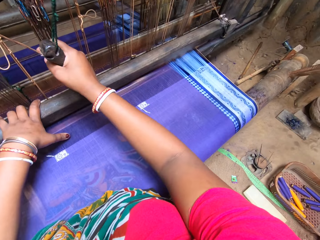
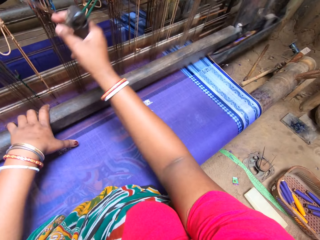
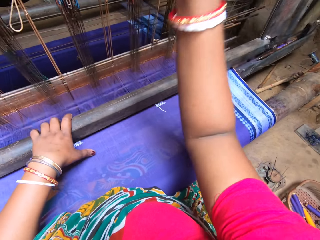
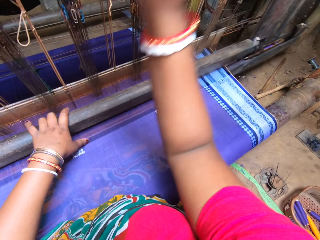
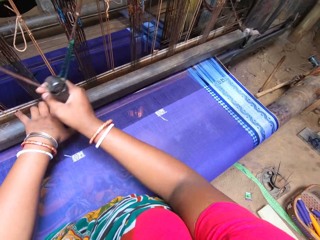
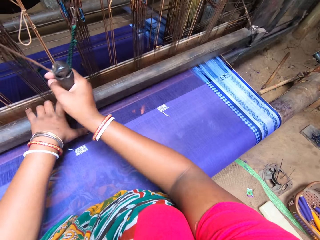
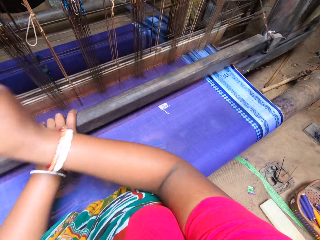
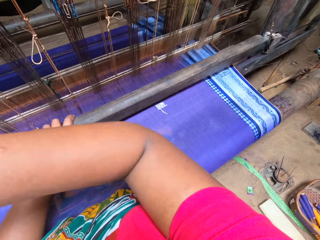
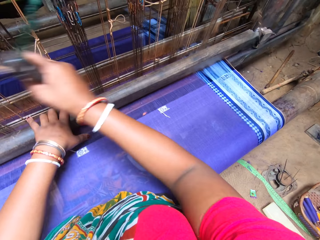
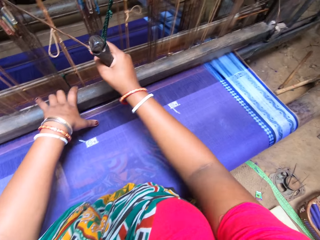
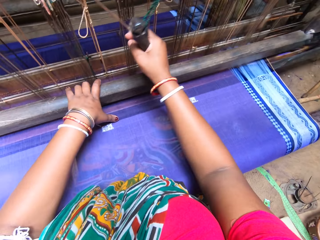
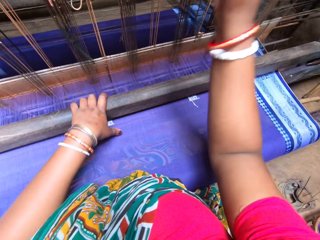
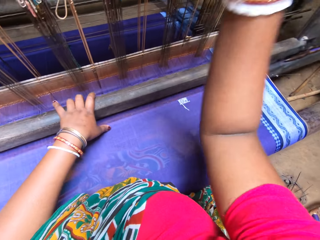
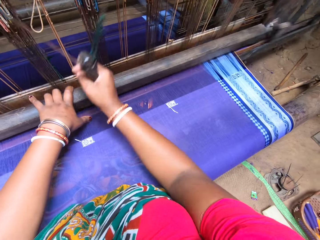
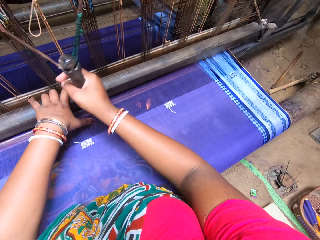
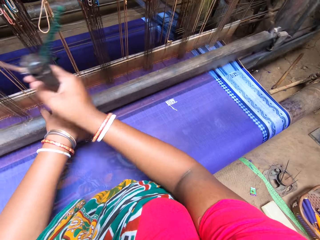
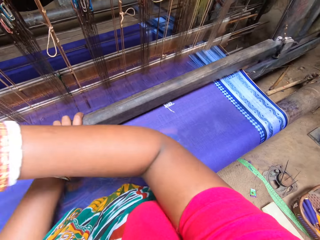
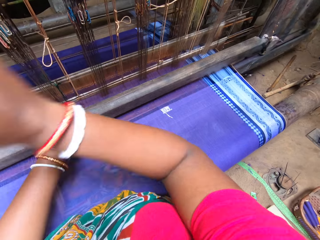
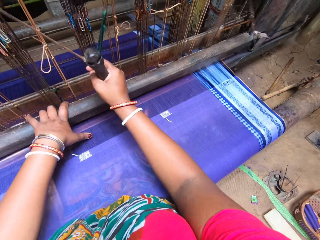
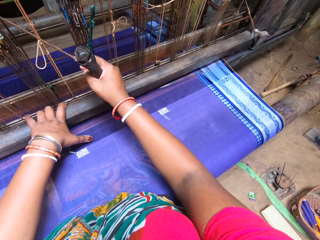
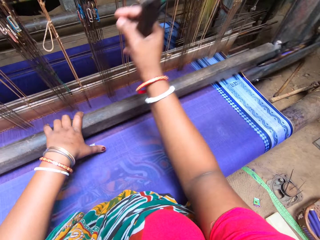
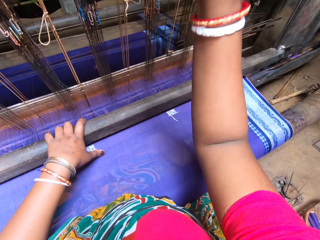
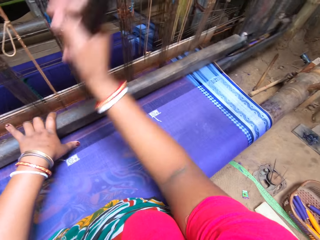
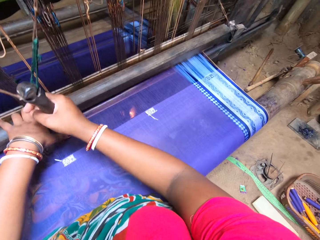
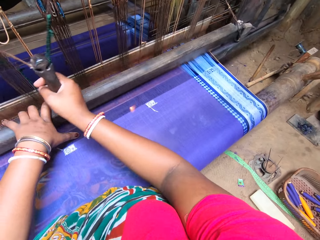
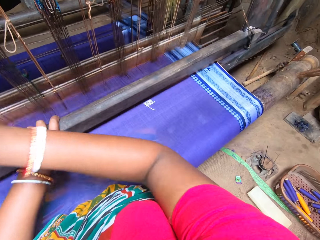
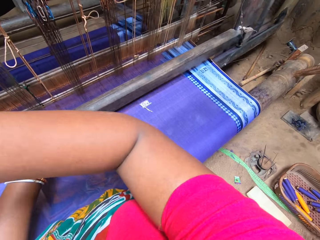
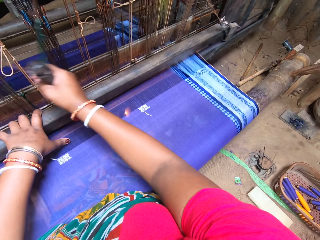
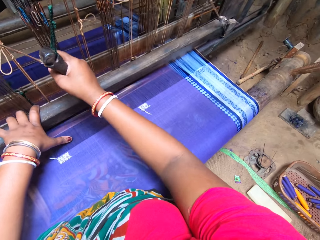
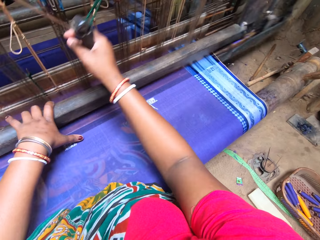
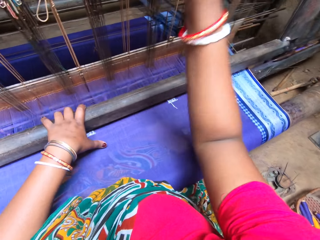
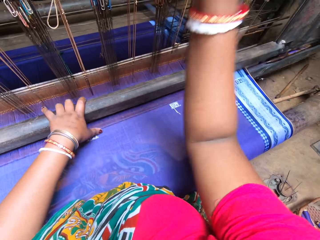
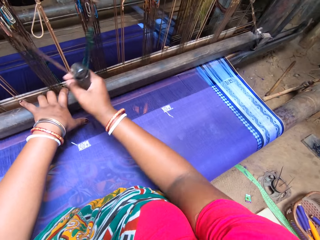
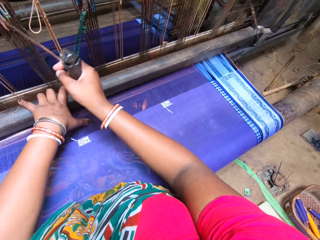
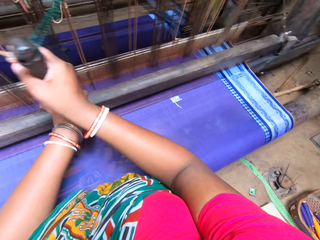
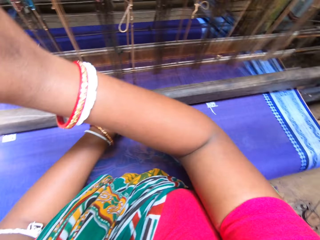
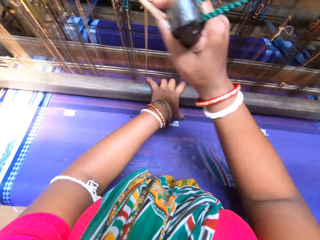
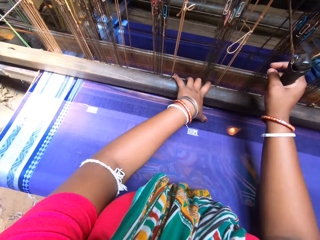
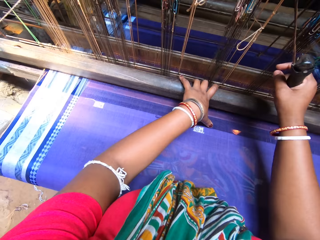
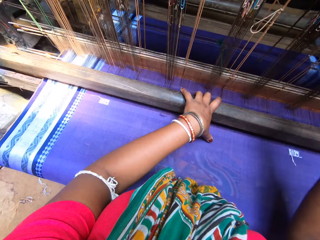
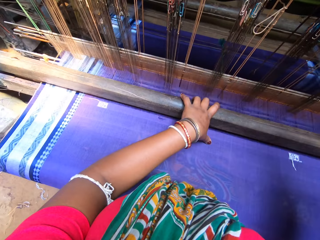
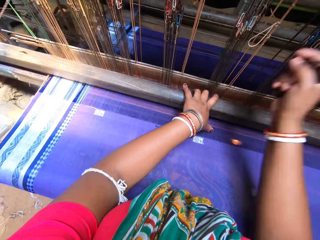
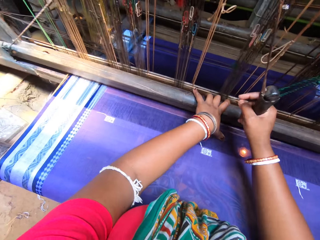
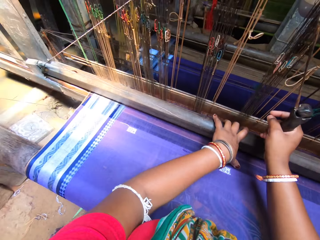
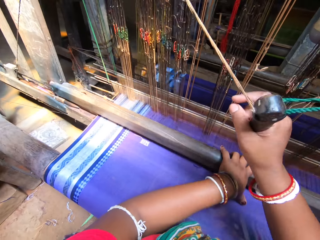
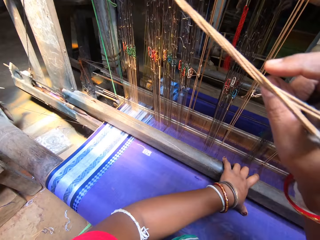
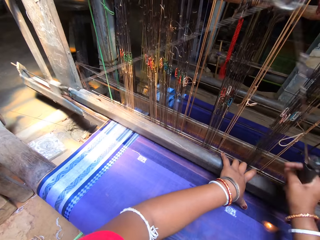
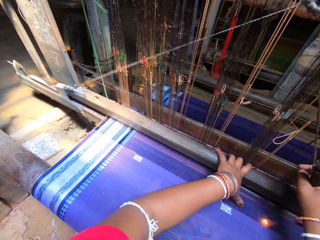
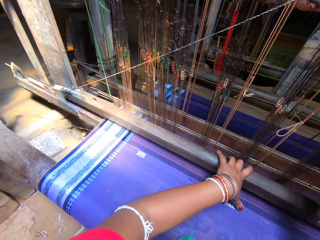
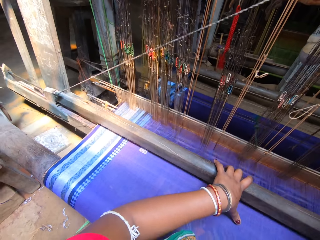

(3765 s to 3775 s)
The camera wearer weaves the garment.

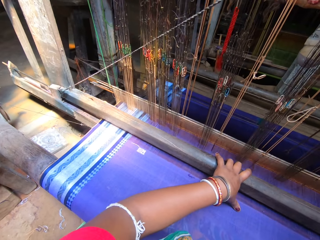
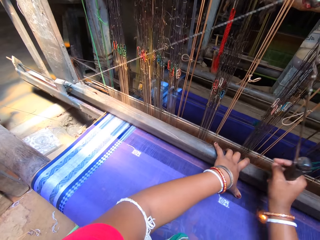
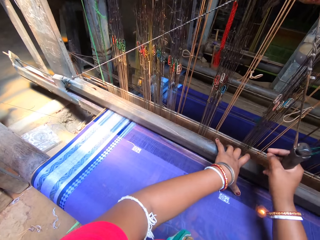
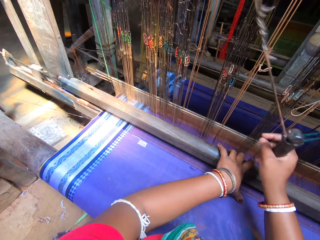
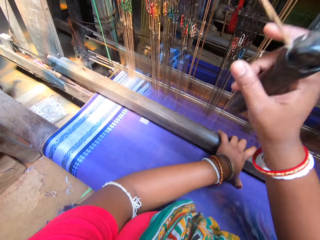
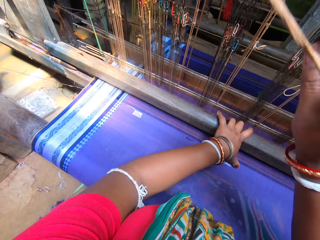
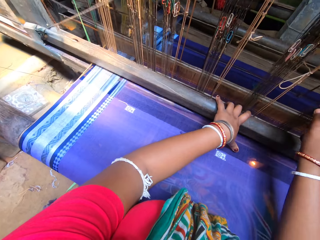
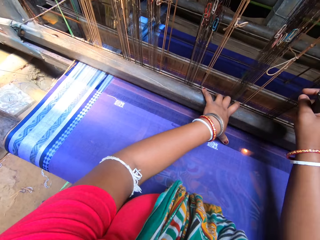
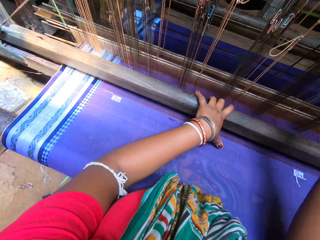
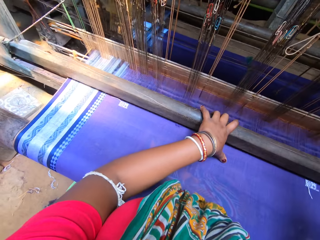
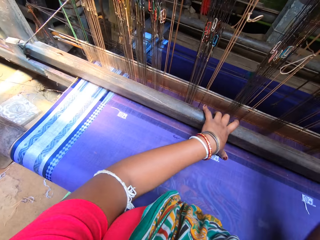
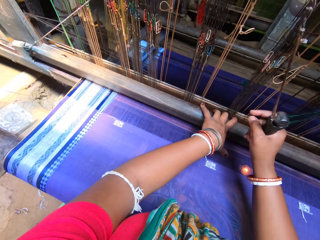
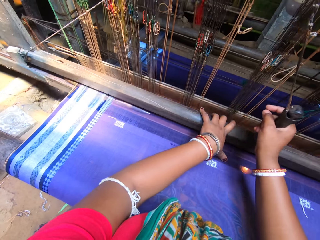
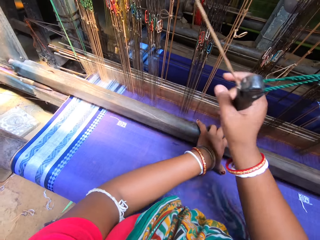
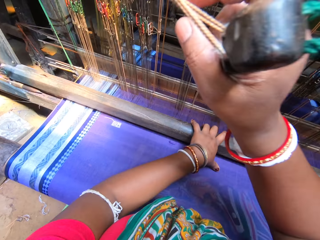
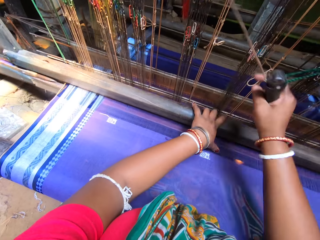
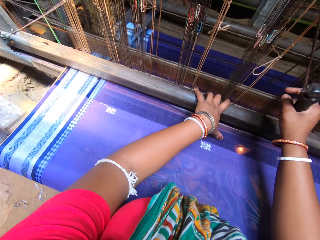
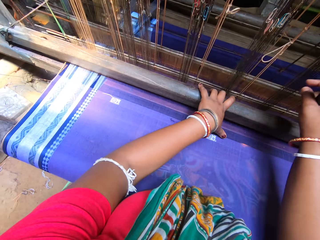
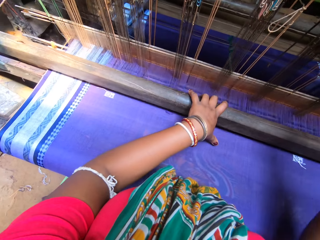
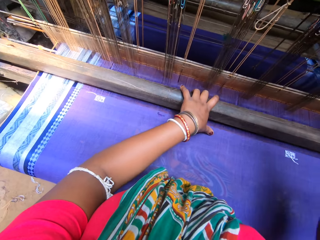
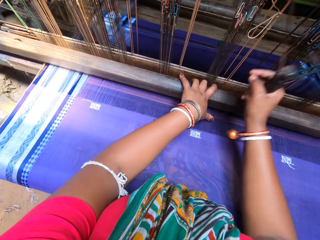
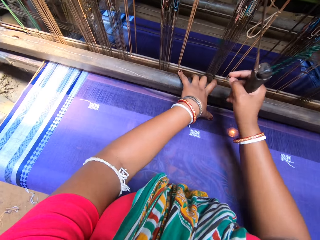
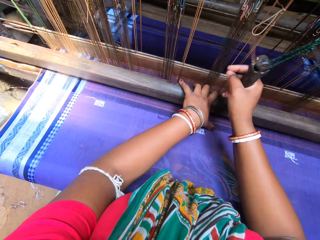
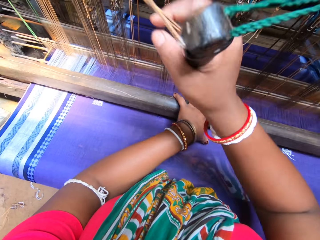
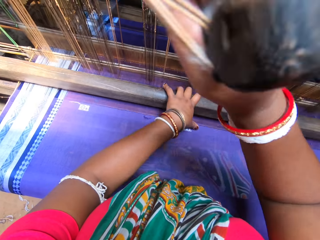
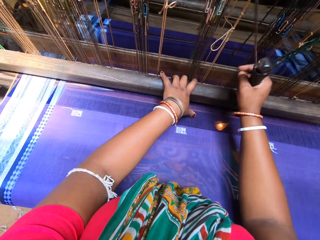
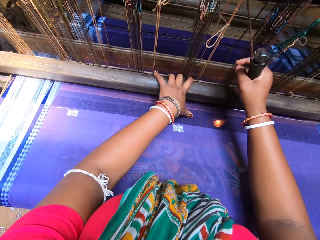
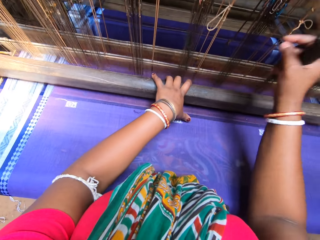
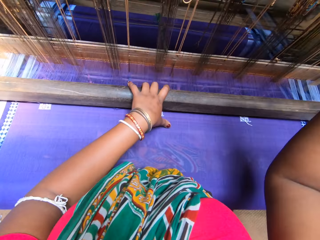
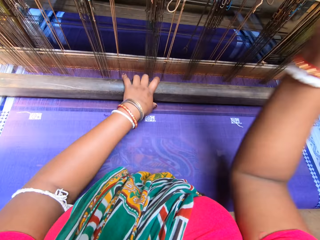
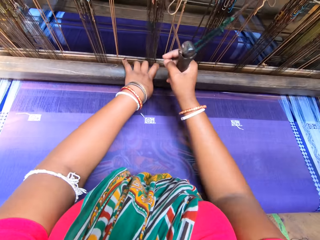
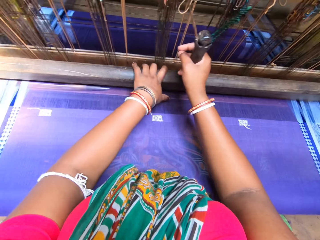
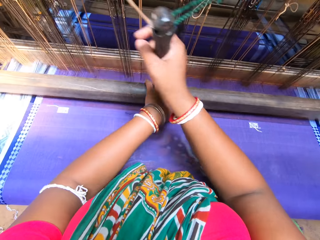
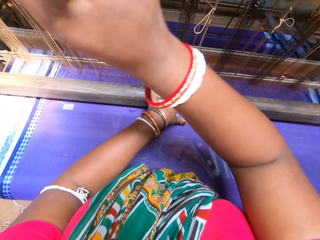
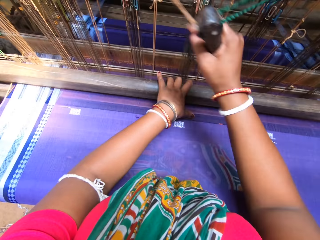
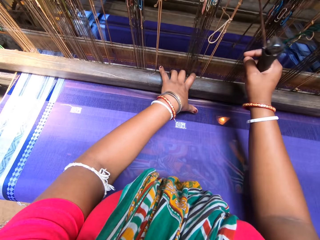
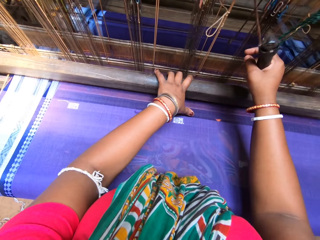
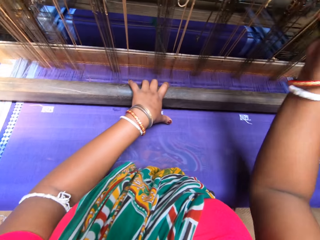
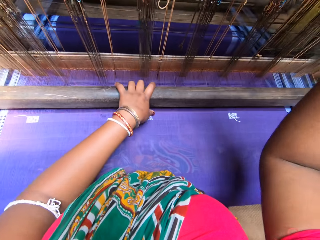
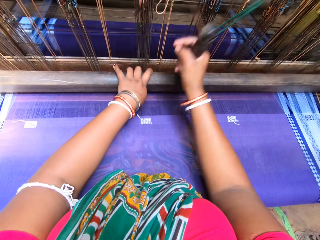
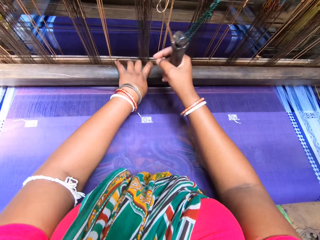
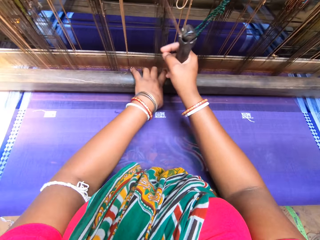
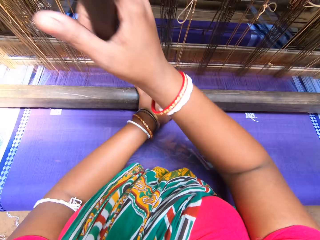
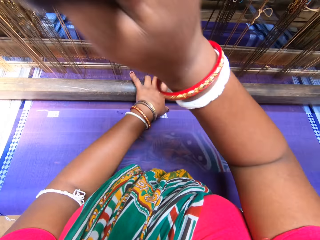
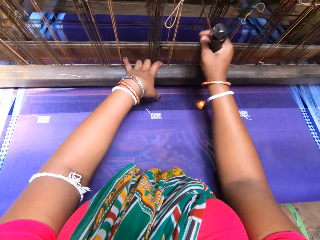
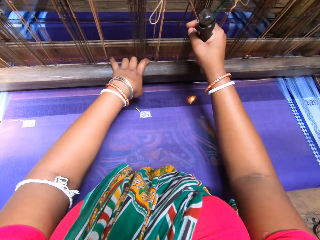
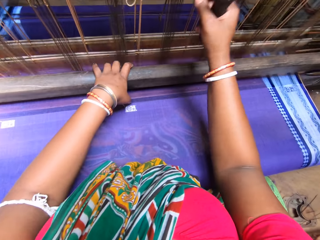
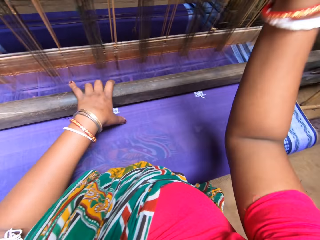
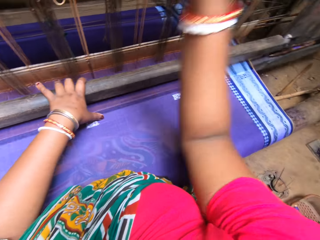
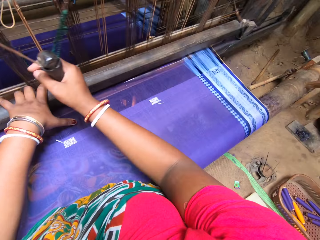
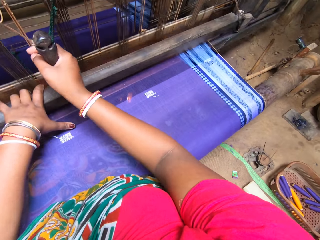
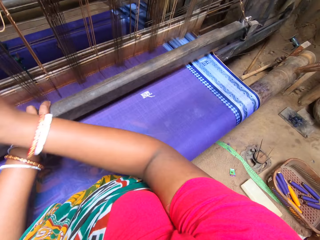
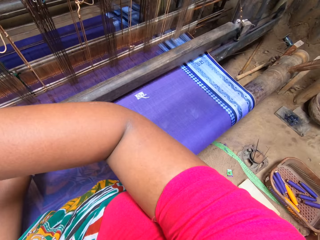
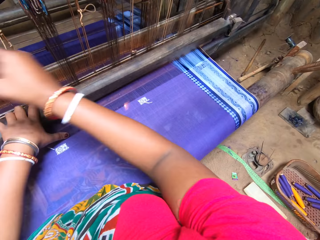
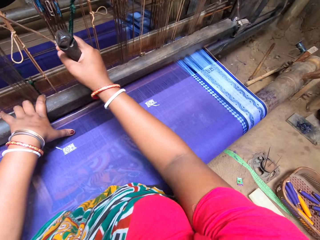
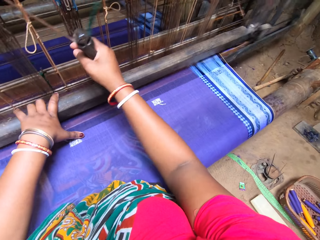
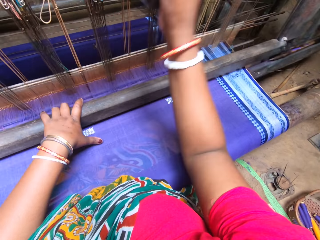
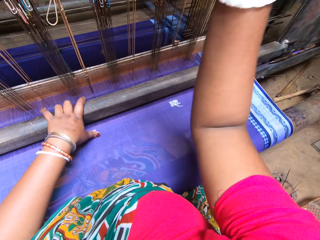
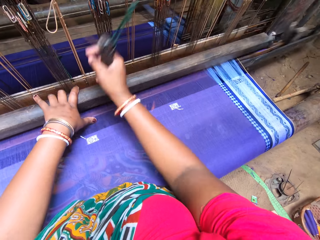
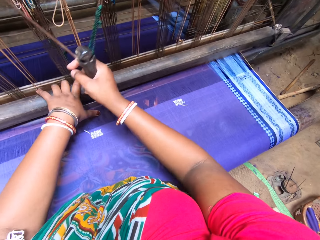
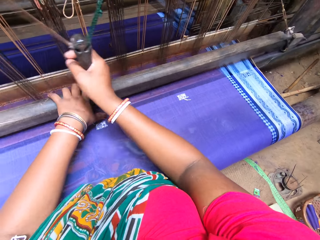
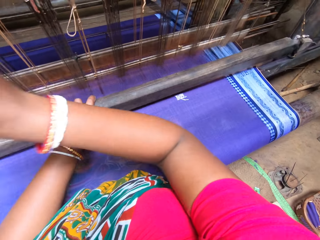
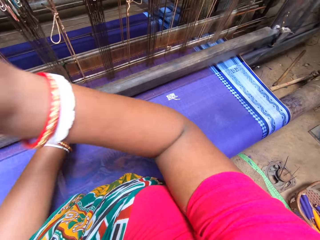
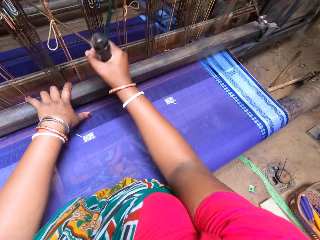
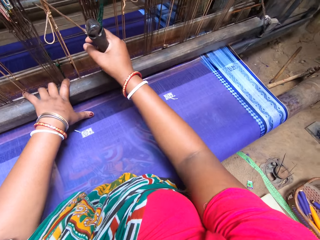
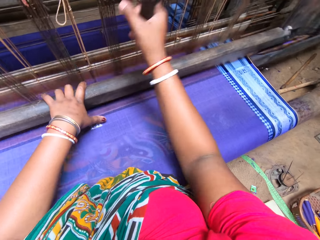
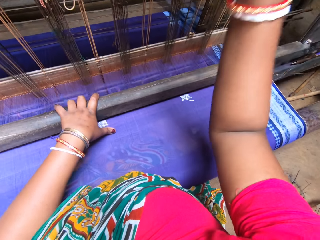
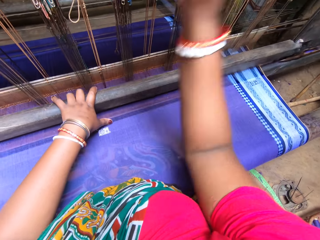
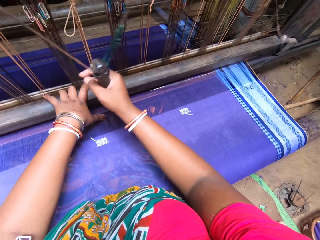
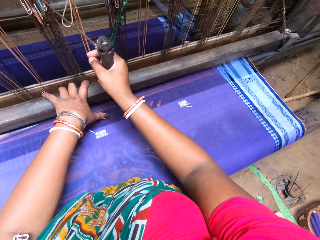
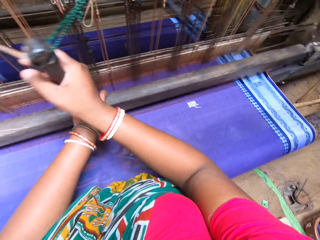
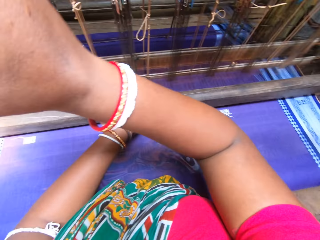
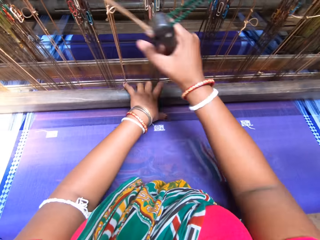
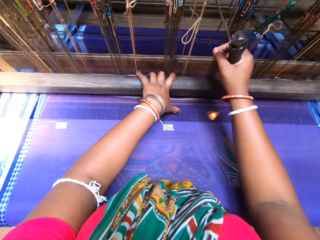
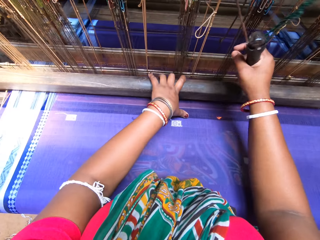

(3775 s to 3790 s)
The camera wearer beats the weaving loom with the beater.
